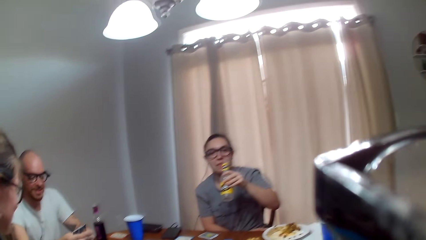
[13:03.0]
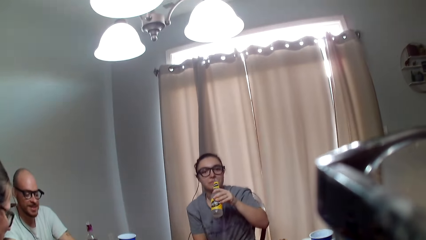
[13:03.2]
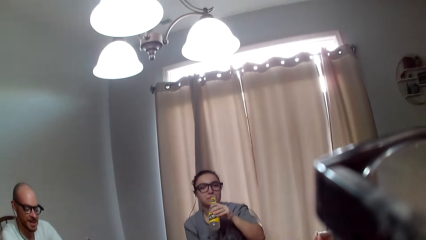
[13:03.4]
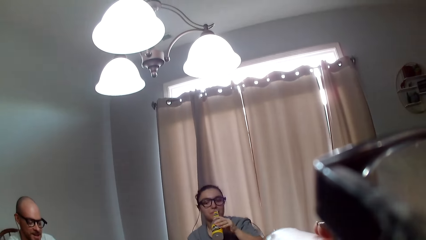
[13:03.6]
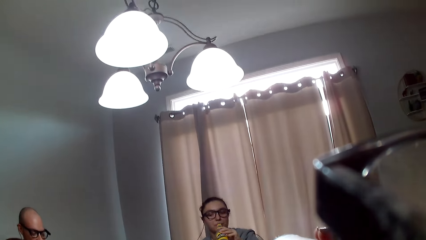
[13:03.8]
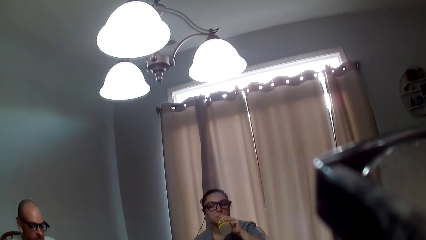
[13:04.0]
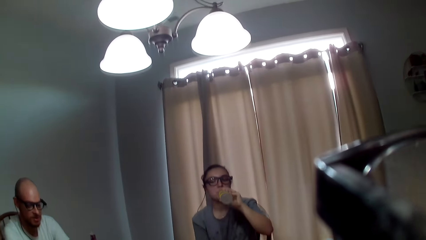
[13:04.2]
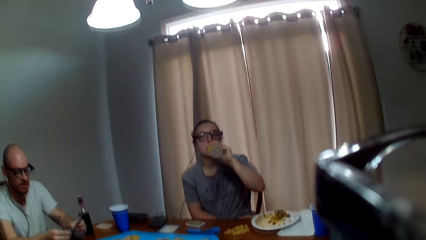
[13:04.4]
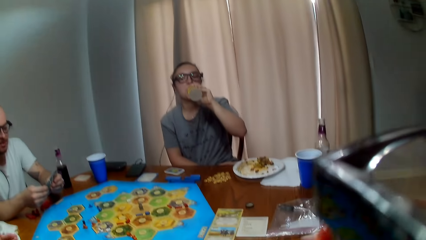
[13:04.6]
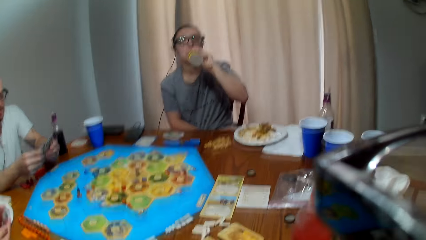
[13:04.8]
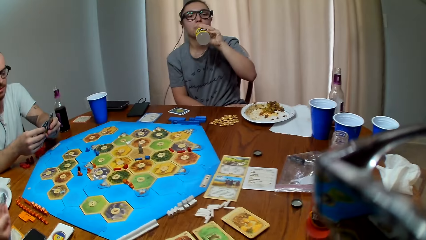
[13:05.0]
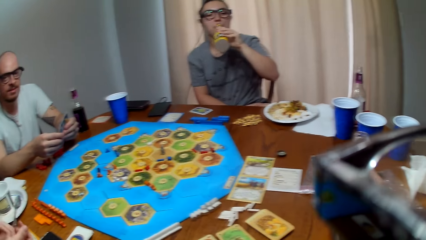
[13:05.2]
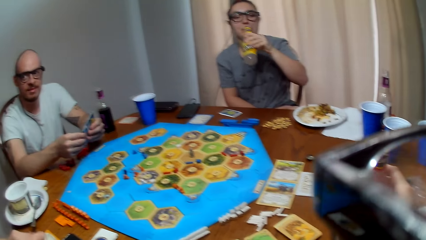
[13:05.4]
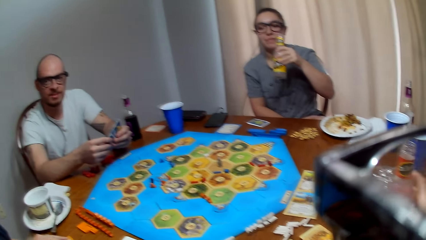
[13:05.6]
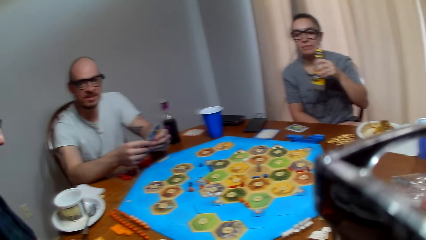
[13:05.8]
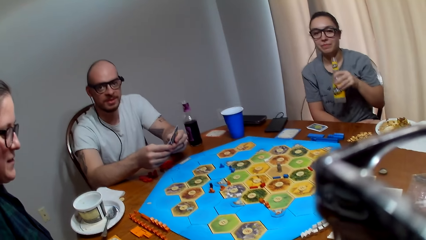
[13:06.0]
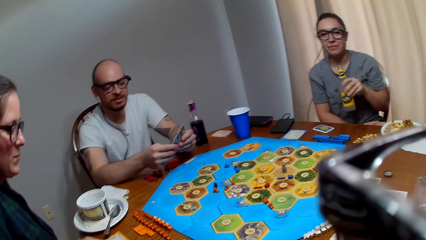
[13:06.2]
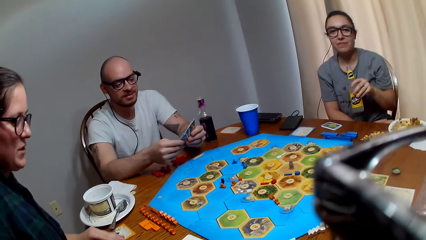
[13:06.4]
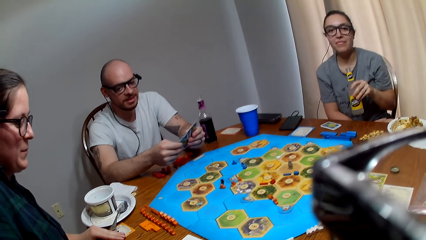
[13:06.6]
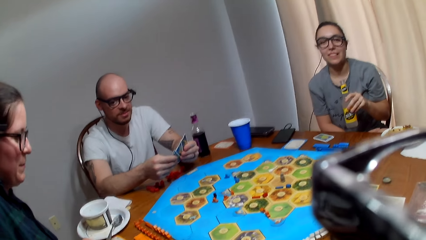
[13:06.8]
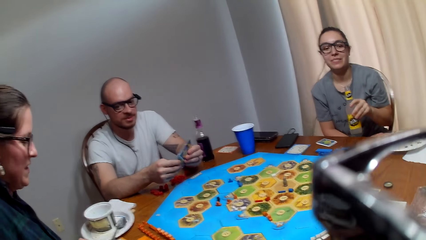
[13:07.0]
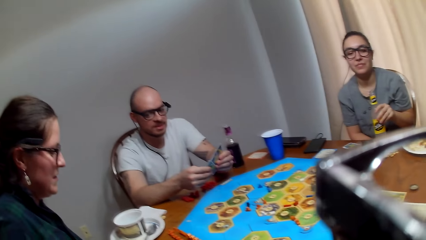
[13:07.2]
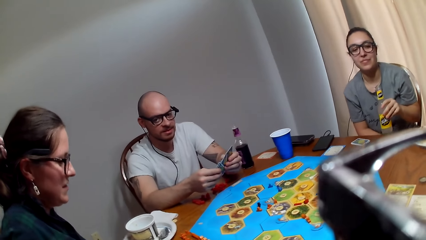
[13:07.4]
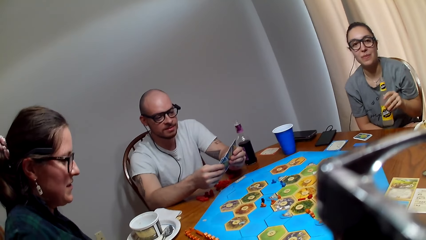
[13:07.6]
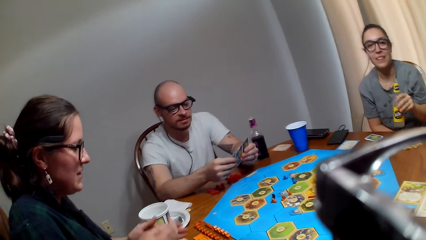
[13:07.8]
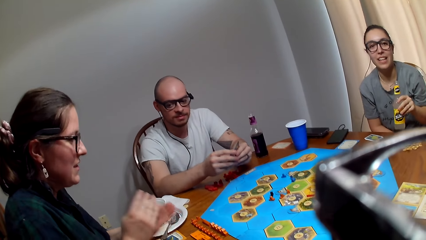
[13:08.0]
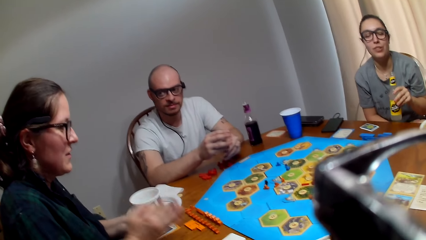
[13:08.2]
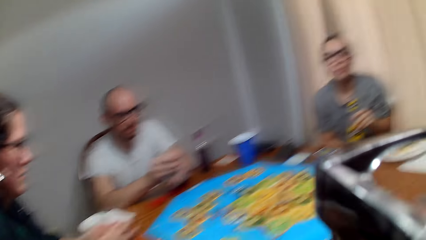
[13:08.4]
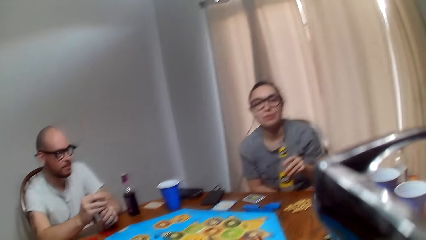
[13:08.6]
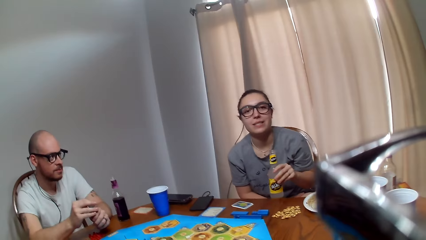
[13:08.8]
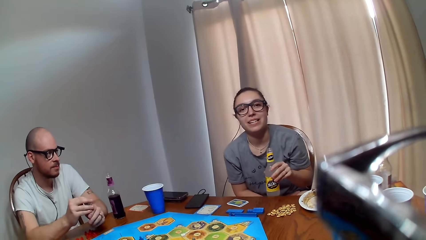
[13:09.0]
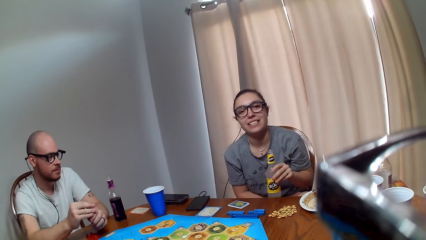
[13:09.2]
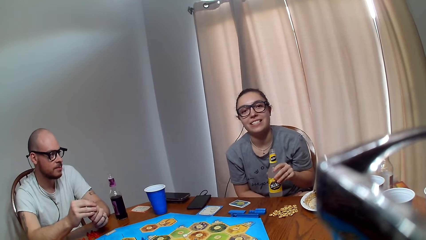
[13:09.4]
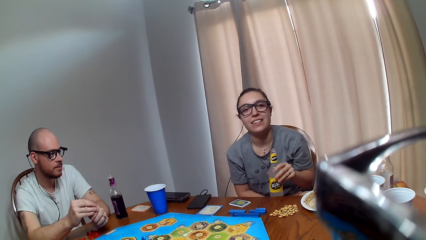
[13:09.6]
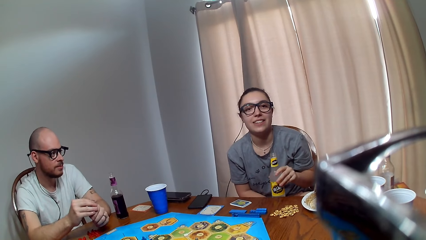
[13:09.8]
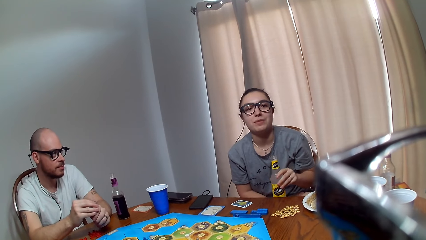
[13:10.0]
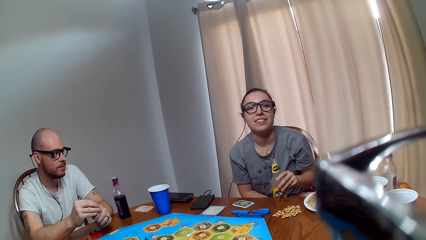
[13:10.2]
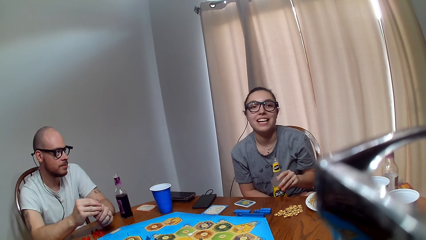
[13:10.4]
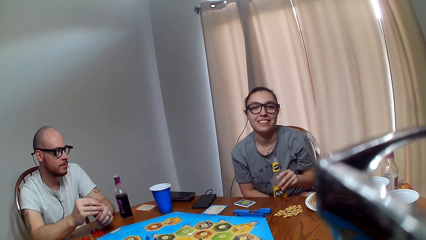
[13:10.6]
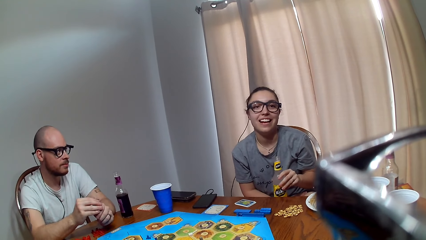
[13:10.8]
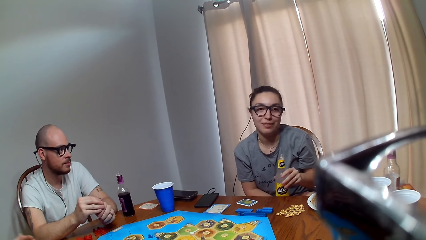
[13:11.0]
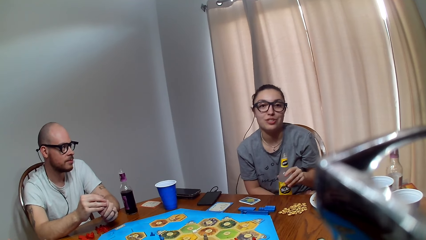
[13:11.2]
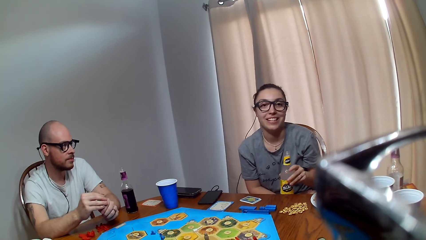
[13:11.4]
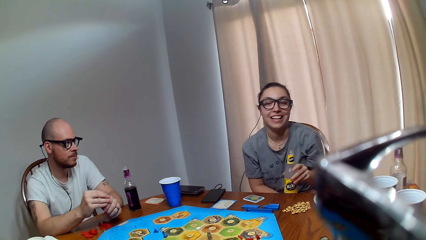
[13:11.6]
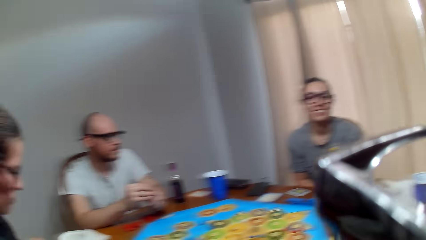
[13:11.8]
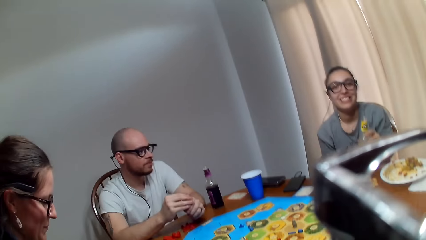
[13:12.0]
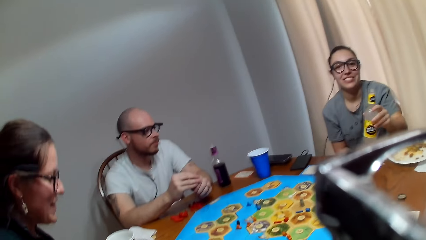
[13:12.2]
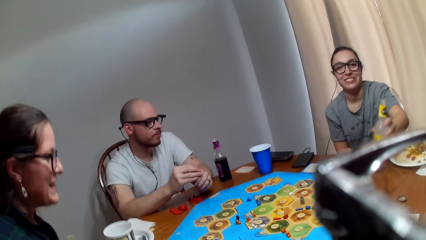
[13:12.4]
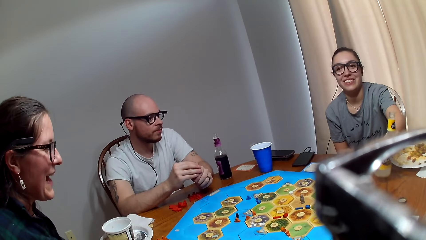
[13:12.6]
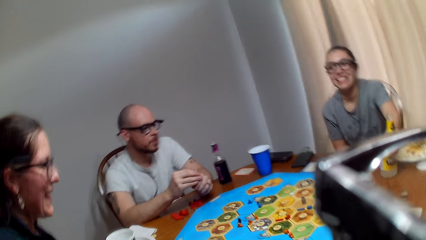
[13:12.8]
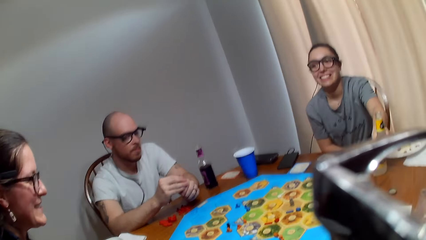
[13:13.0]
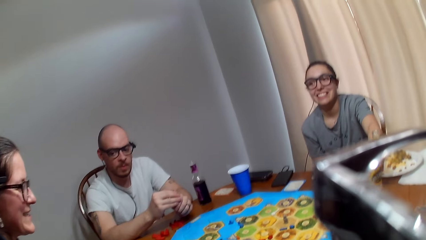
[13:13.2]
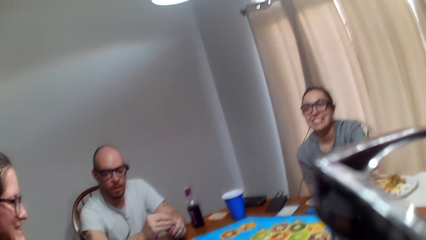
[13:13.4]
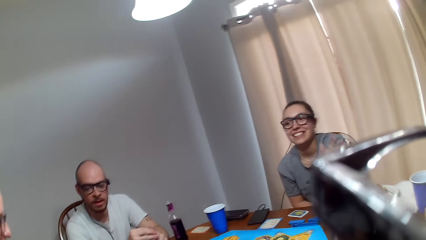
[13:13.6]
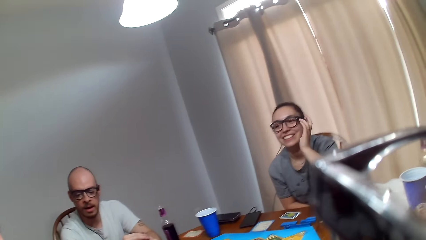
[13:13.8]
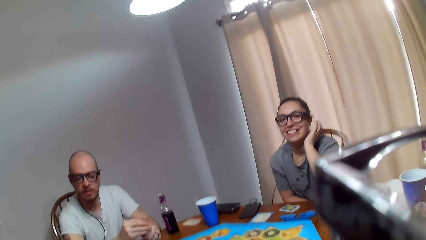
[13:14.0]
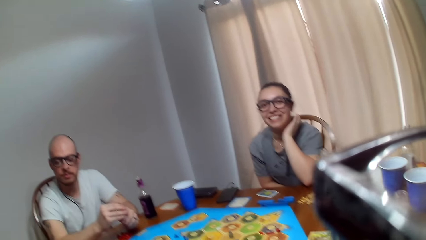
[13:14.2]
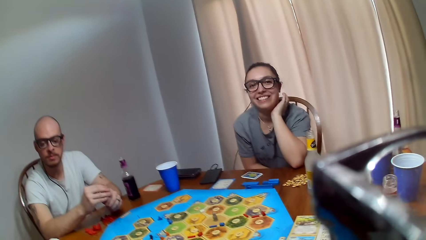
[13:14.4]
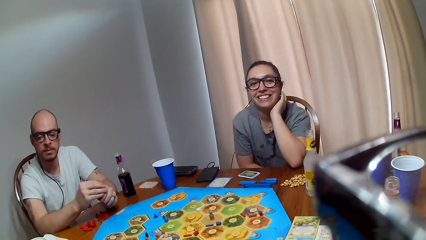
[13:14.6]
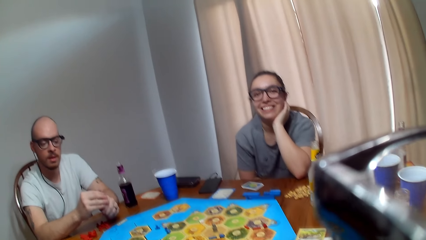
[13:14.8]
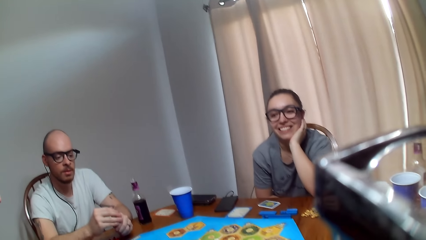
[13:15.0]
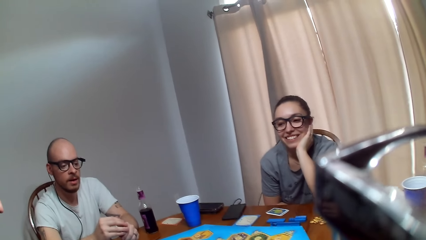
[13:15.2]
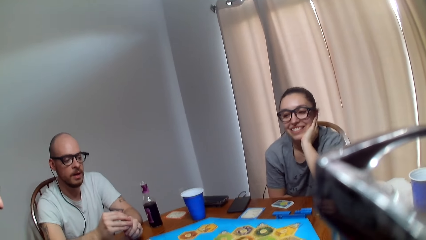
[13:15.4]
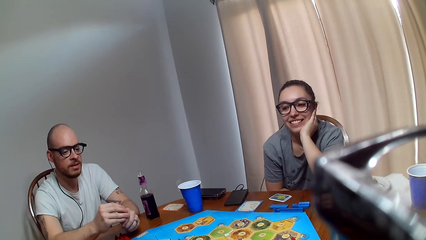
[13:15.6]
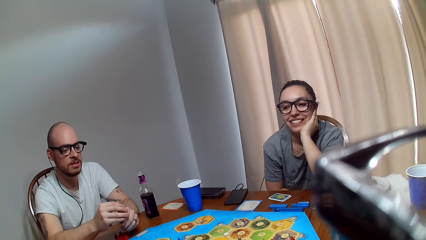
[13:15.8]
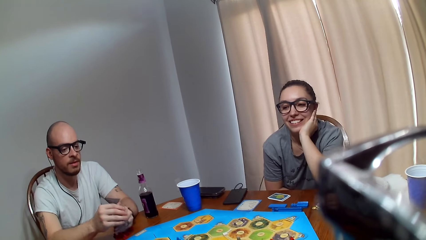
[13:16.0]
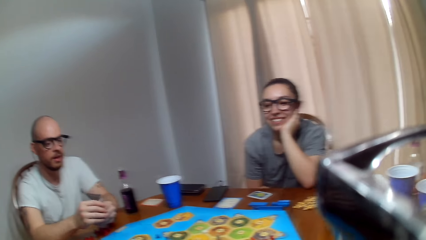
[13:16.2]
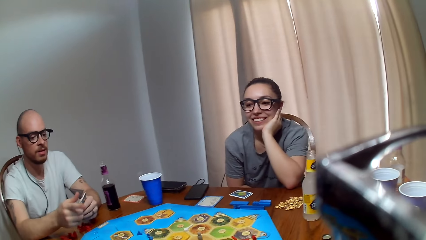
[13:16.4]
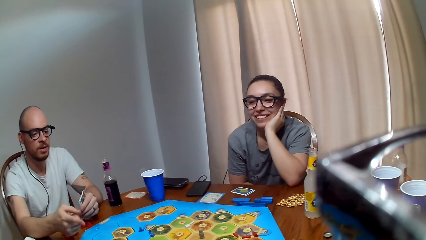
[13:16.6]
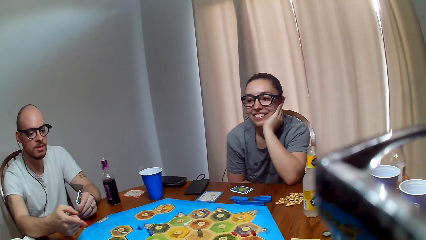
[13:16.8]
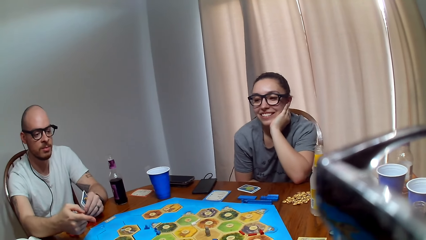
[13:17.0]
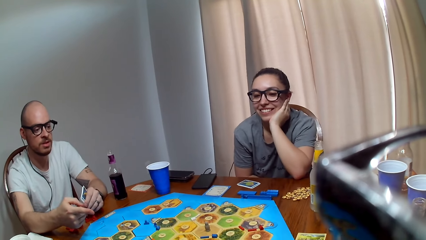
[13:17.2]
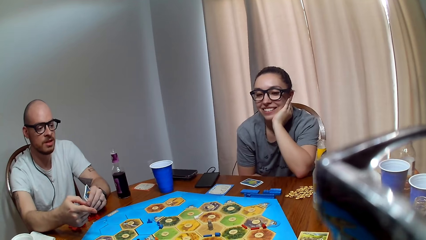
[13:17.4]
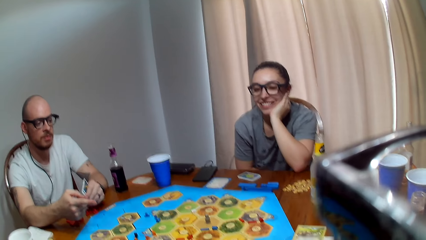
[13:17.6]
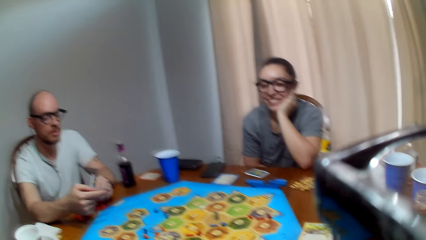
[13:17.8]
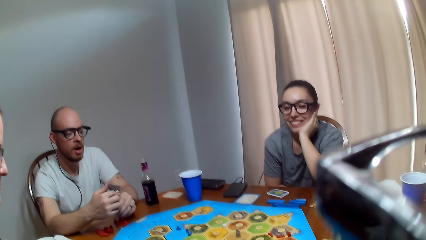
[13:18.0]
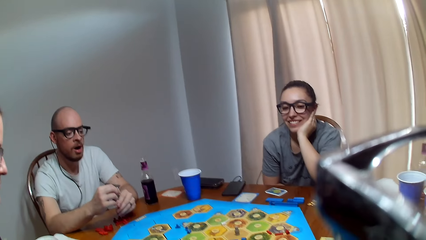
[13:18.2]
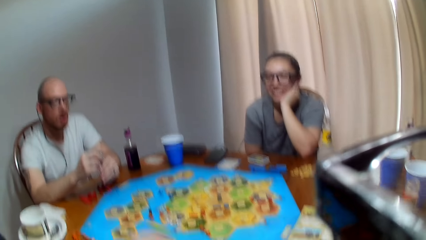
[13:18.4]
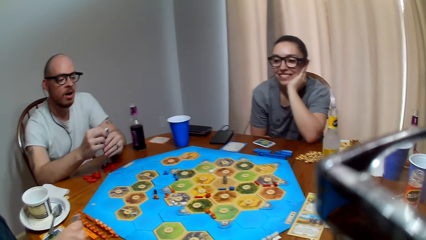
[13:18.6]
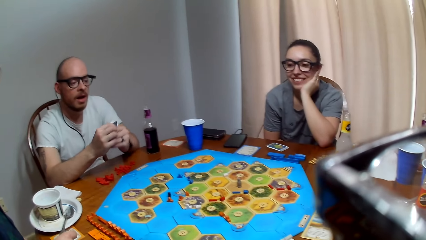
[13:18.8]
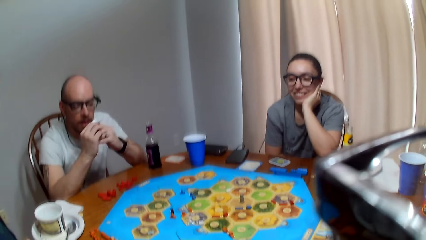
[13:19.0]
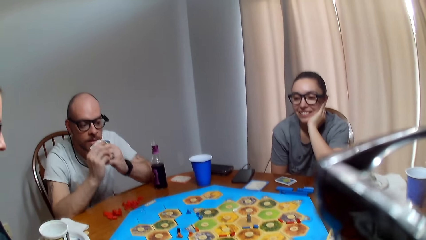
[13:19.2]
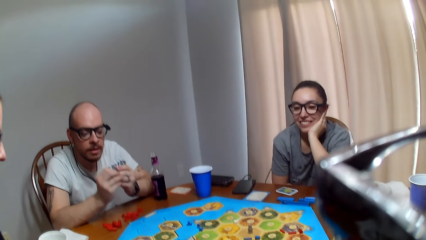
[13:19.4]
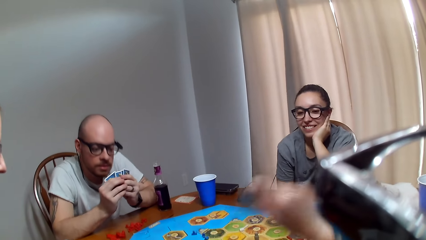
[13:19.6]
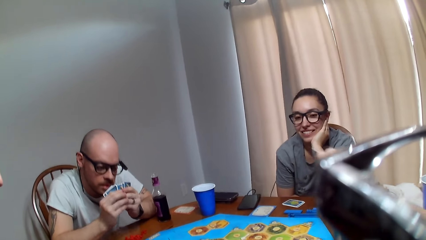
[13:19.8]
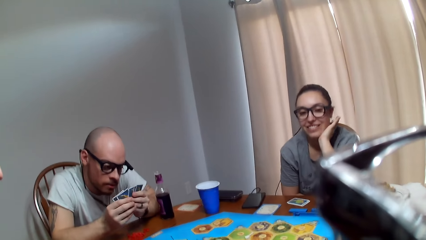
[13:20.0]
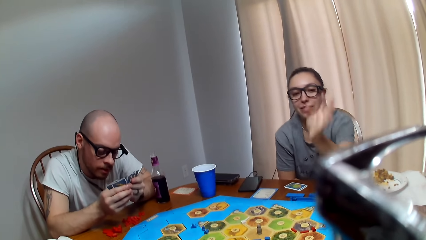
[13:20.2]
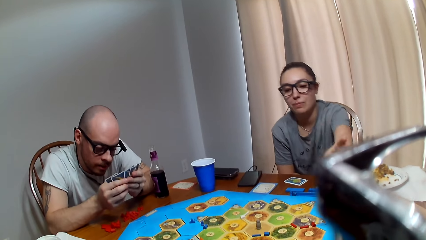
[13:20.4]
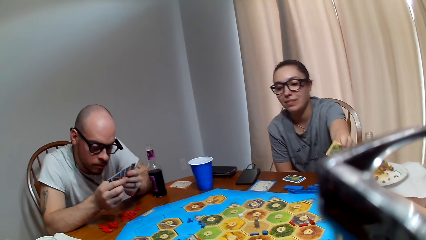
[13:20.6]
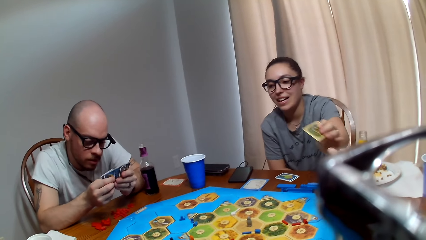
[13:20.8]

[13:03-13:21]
A man speaks to a woman. Another woman takes juice. The second woman drinks her beverage. The man converses with the first woman. The first woman talks to the man. The man organizes his cards. The first woman rolls dice. The second woman speaks to the camera wearer. The camera wearer responds to the second woman. The first woman speaks to the second woman. The man talks to the first woman. The camera wearer responds to the man. The man speaks to the camera wearer. The camera wearer converses with the man. The man talks to the camera wearer. The camera wearer responds to the man. The second woman picks a card from the camera wearer.
